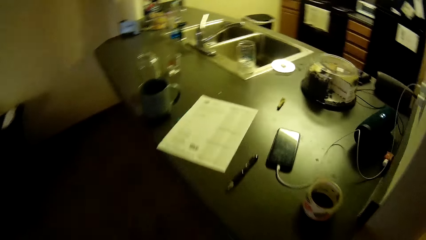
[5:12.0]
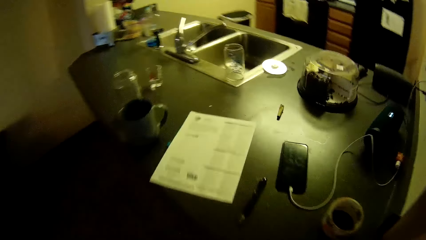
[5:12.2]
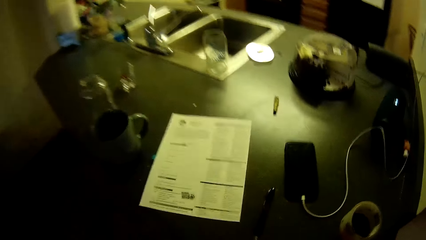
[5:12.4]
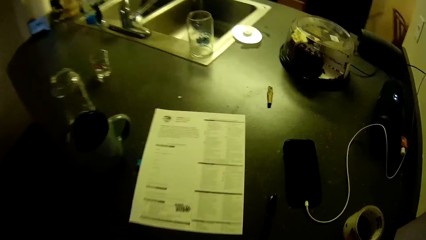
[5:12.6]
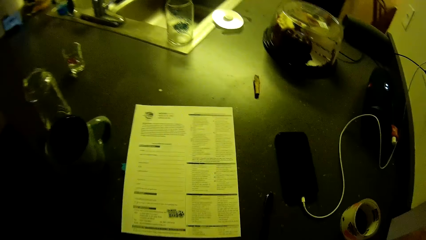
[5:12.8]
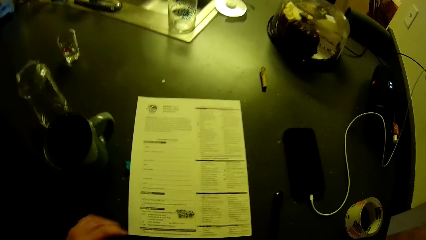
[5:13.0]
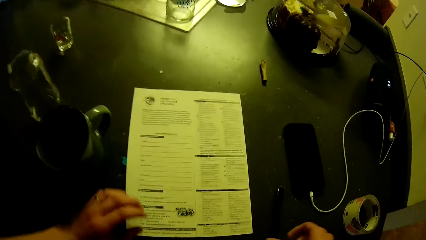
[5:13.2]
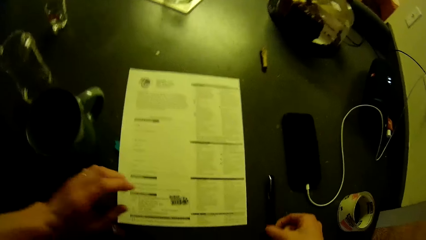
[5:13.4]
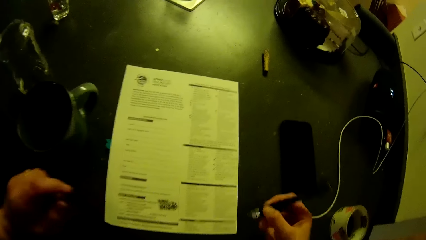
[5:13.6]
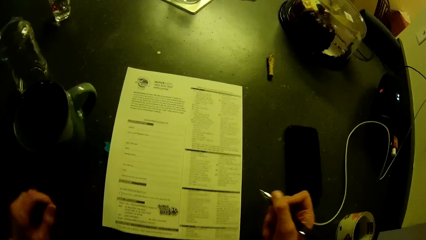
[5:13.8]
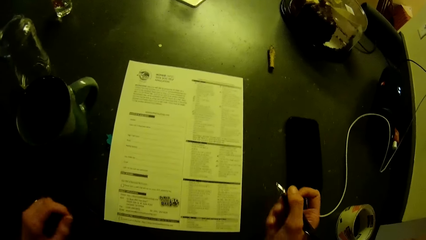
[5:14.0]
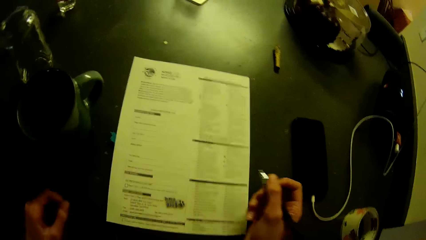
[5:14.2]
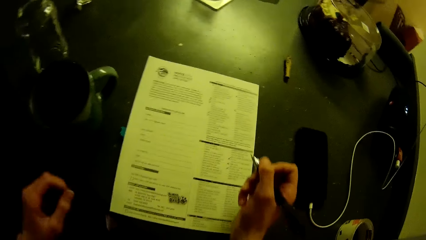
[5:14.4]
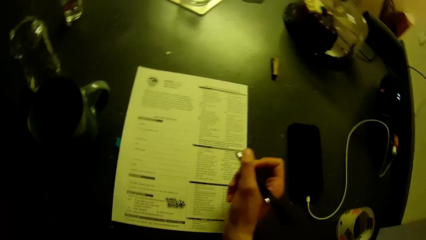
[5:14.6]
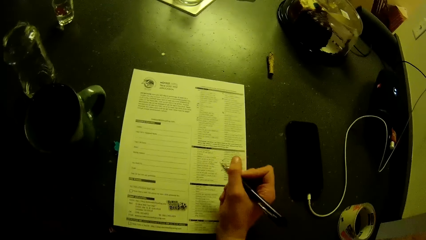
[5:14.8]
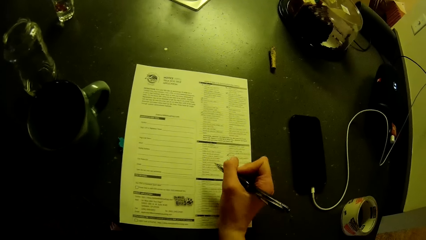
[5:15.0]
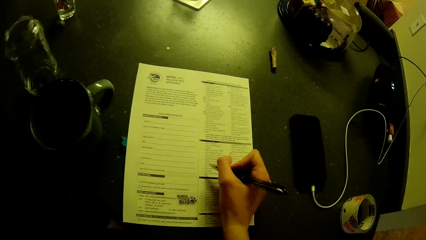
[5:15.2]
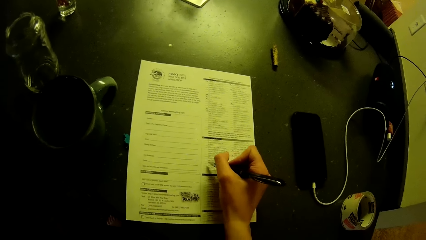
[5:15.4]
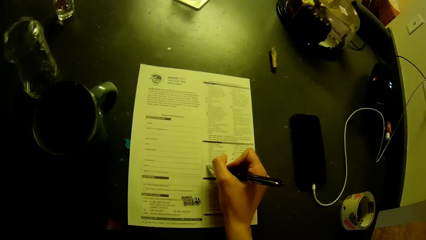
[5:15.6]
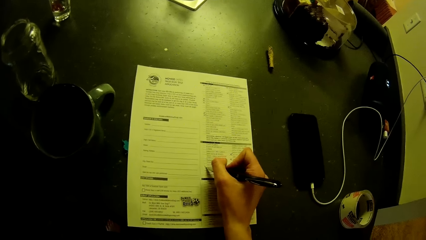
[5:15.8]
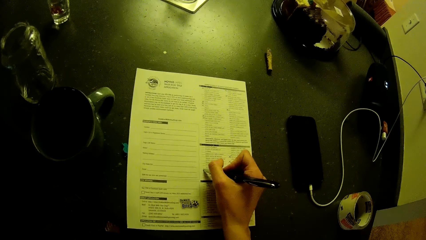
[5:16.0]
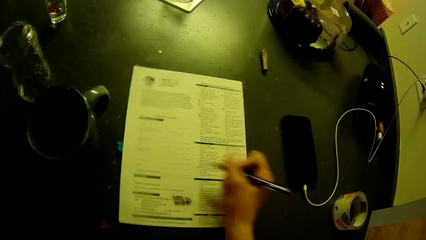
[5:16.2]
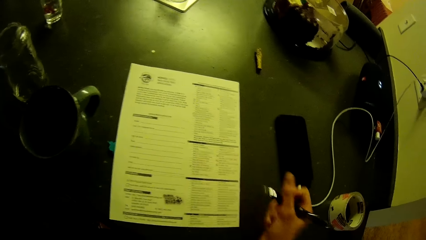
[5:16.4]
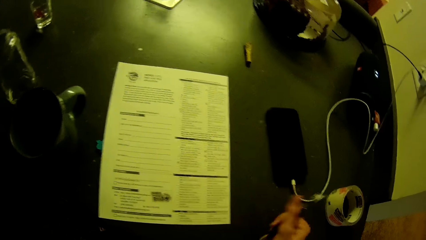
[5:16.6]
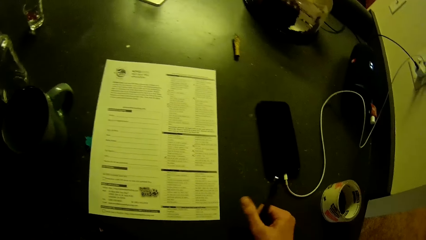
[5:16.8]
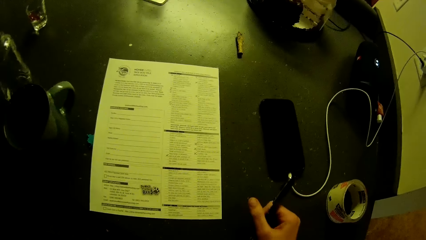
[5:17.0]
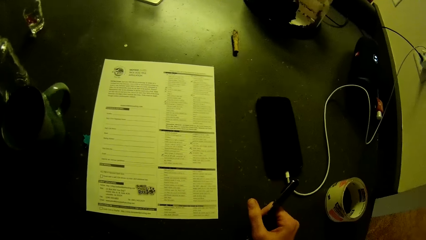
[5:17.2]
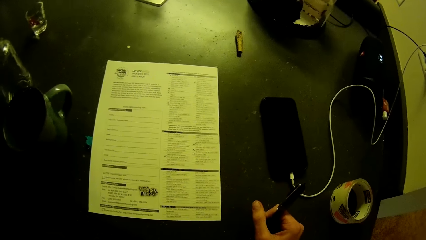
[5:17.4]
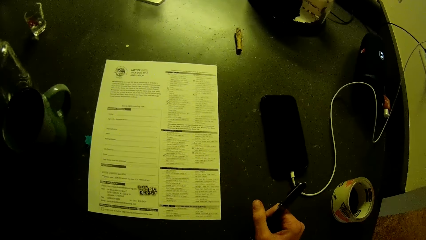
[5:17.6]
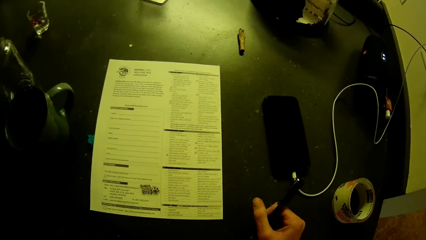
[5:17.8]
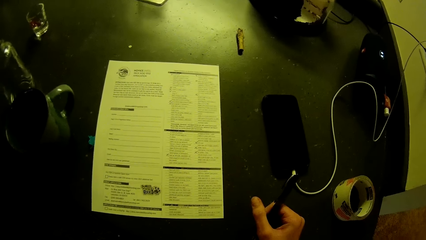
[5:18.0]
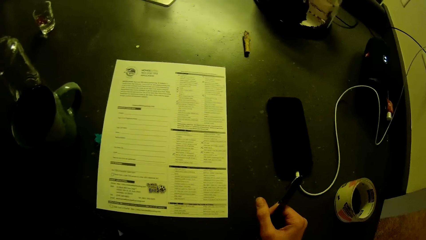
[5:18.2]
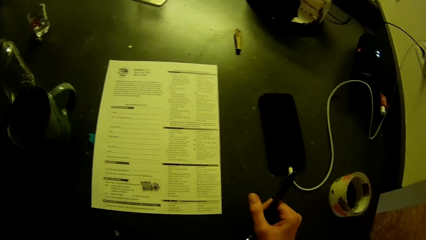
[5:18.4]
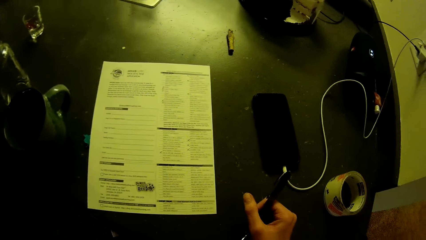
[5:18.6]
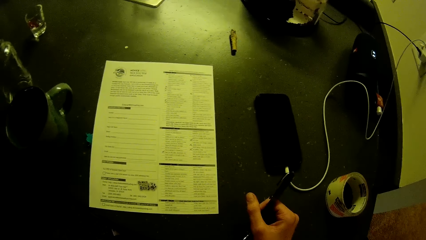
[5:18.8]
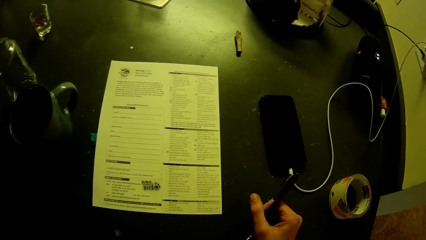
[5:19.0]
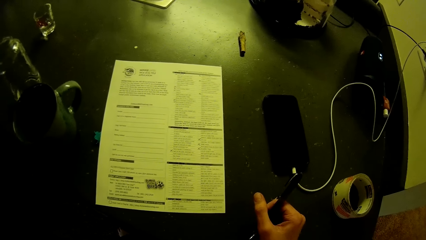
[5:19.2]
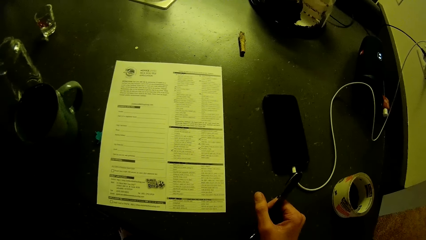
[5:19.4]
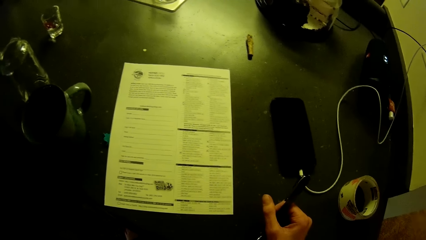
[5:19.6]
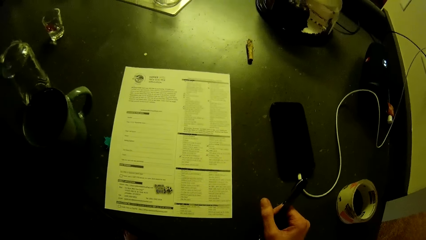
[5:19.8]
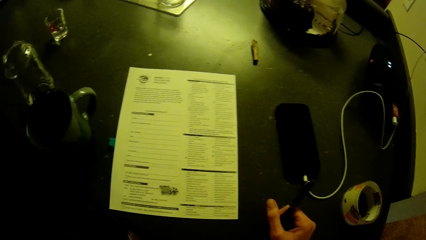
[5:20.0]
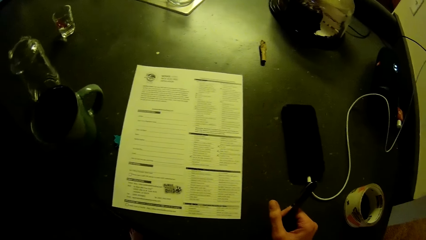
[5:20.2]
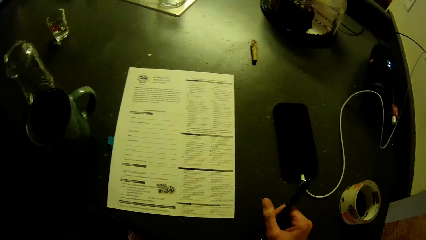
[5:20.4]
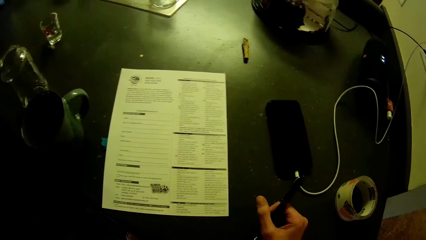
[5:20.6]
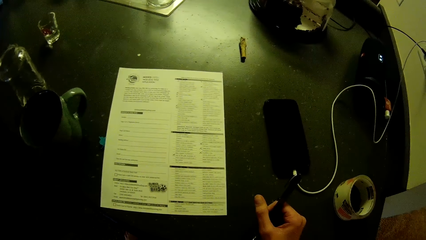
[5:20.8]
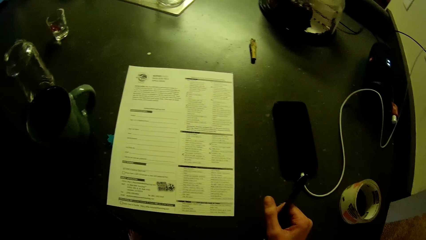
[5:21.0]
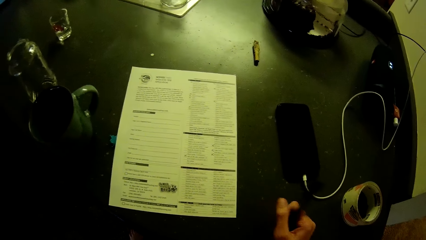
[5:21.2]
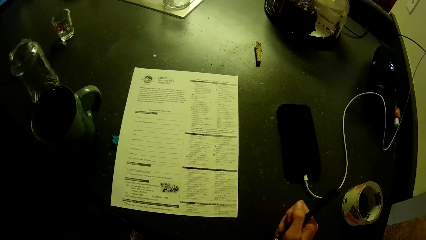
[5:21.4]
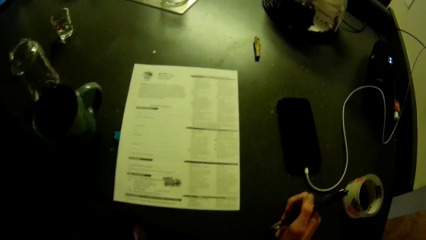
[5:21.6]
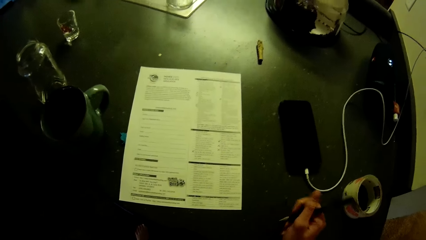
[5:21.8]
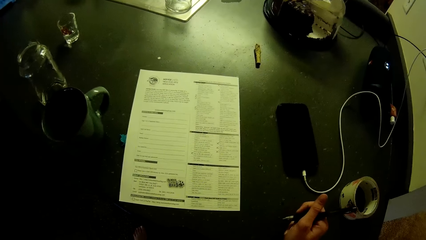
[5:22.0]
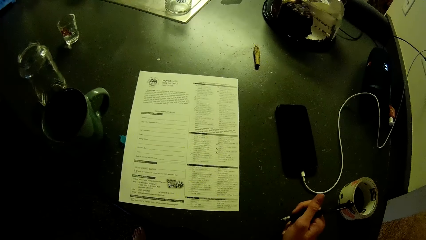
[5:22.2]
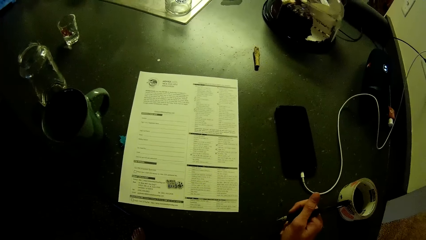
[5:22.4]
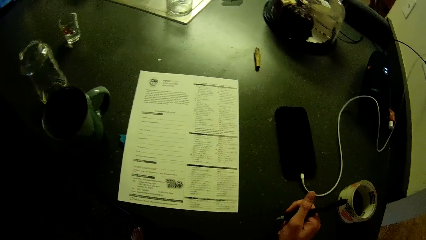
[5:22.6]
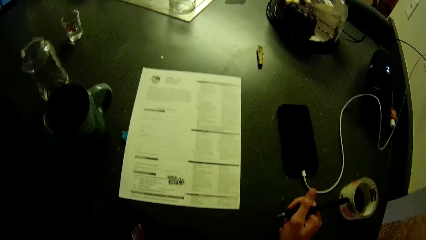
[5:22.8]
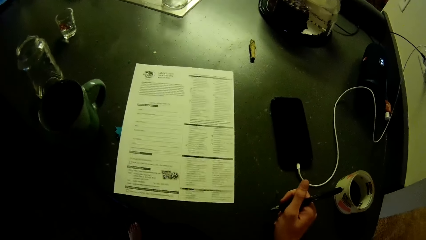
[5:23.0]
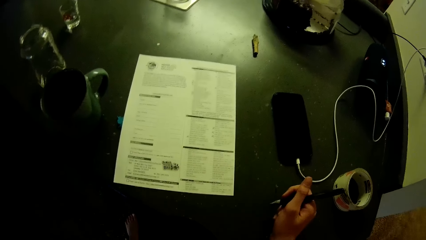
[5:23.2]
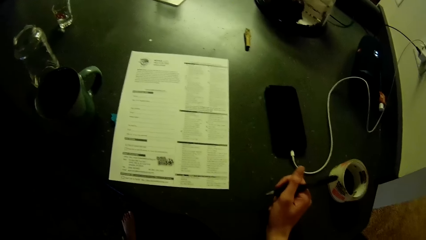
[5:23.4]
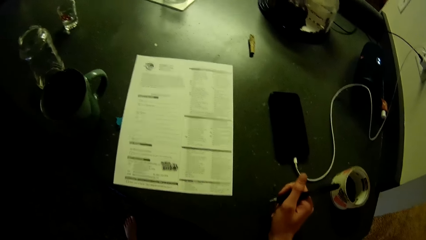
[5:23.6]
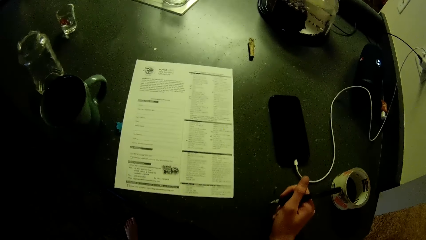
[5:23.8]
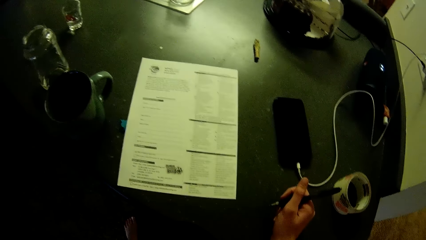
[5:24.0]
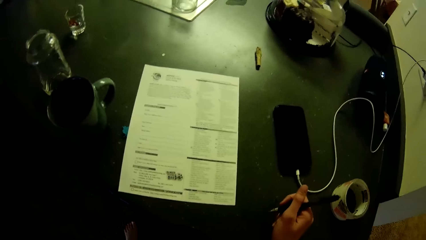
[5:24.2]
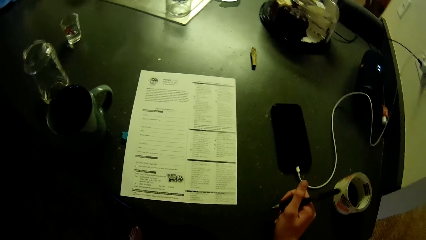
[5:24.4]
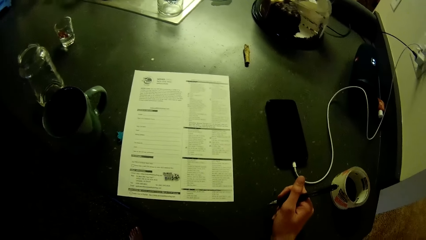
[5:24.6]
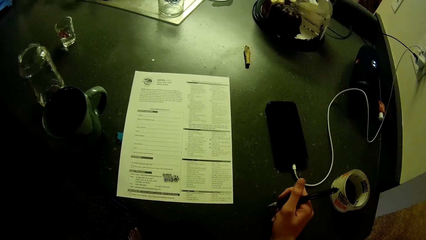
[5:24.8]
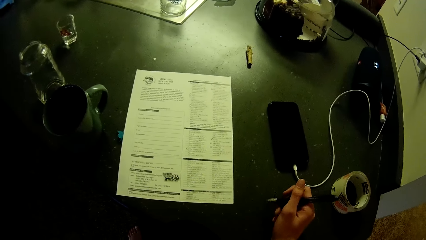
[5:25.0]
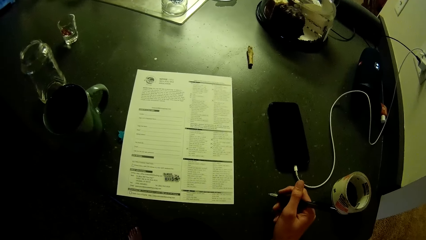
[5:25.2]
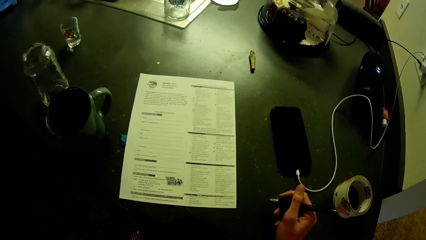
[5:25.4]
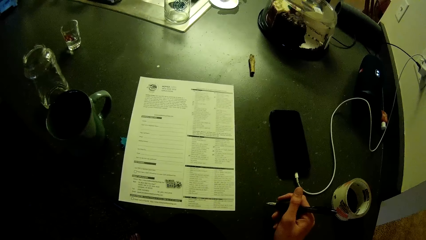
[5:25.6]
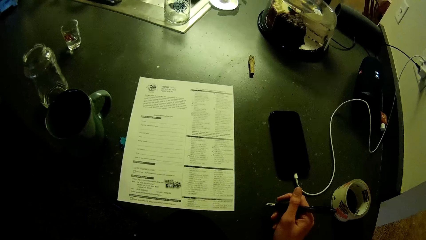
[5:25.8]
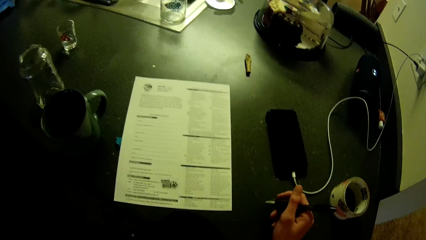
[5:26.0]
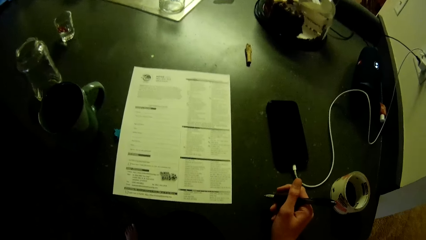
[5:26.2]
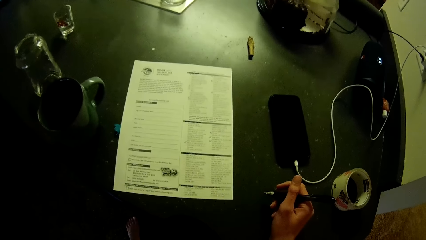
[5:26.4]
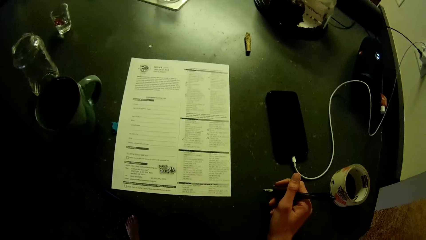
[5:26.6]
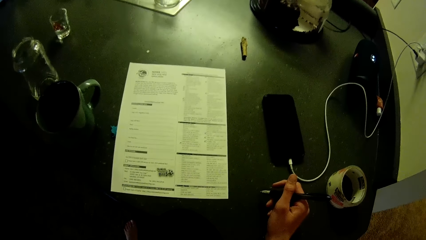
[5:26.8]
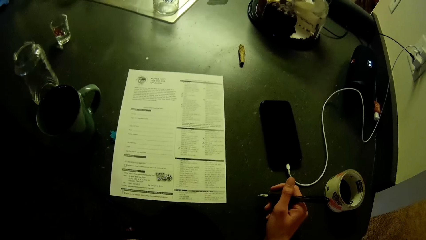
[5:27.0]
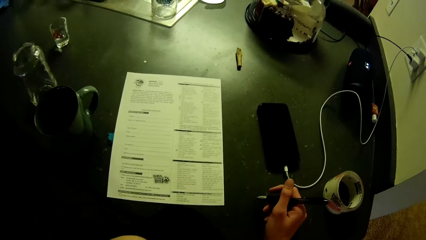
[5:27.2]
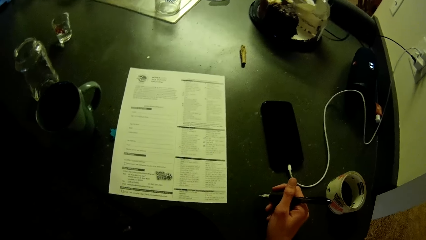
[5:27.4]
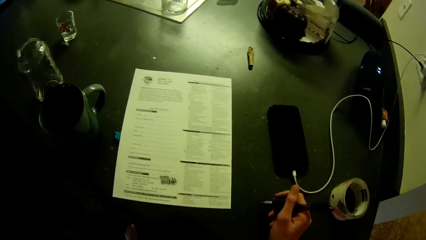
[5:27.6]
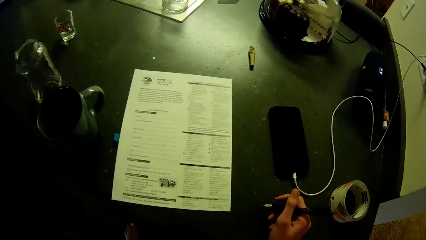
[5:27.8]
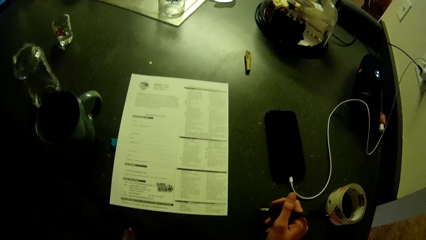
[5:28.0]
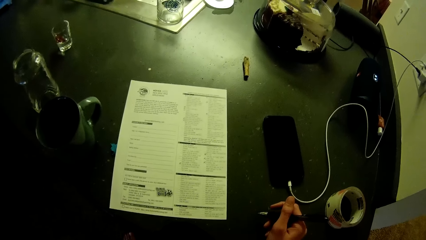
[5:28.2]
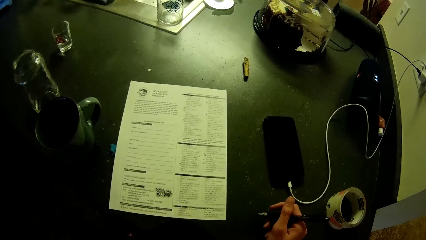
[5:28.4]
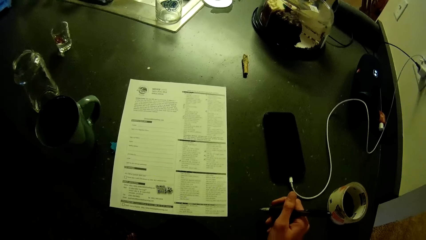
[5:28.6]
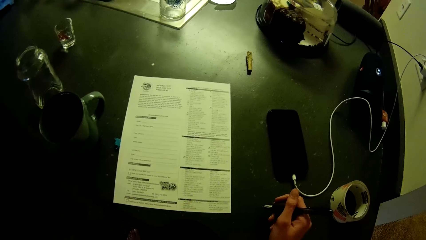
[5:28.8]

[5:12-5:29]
The camera wearer picks up the pen on the countertop or kitchen slab. They stare at the booklet on the countertop. They fill the application checklist on the kitchen slab. They hold the pen on the countertop. They stare at the booklet.
